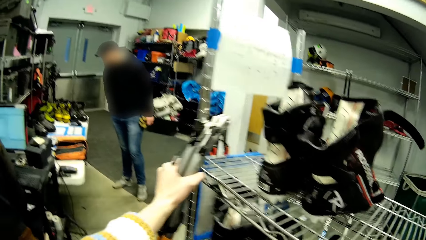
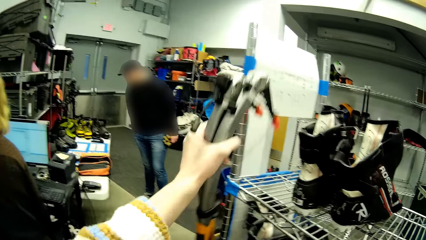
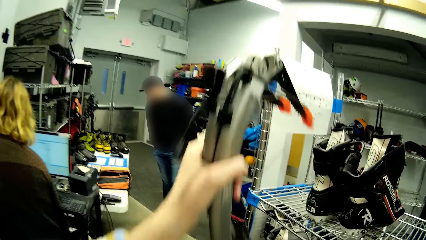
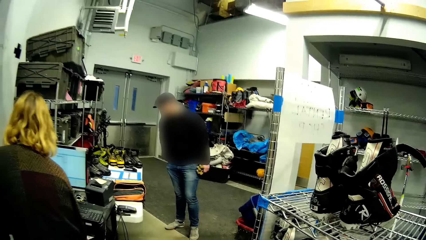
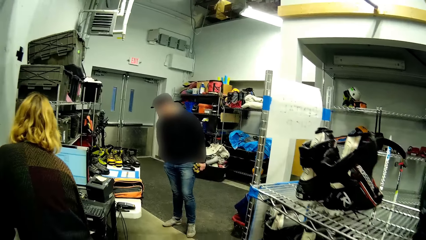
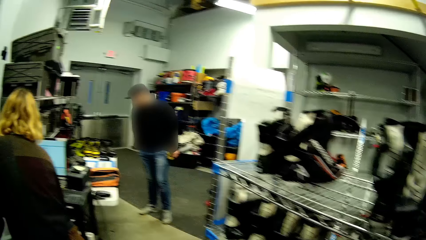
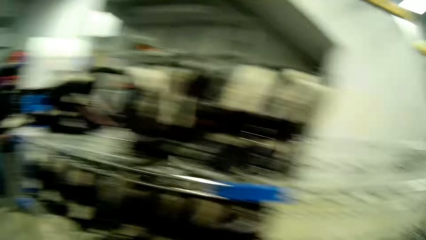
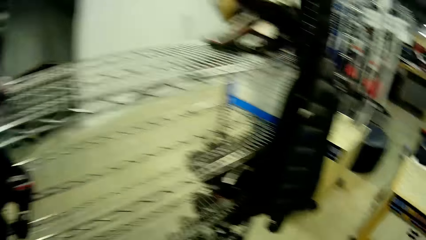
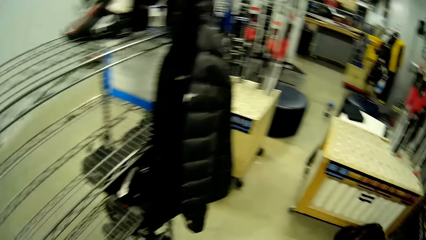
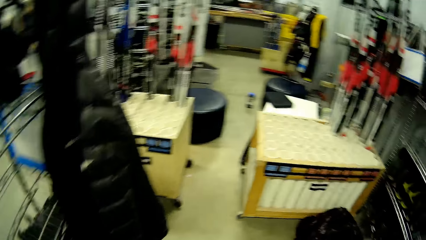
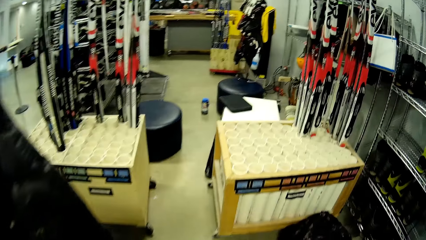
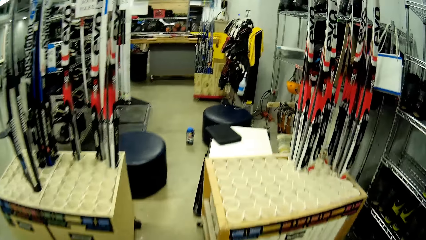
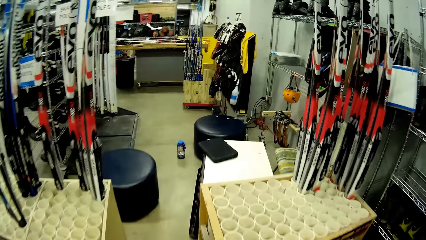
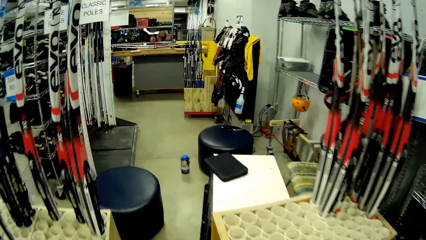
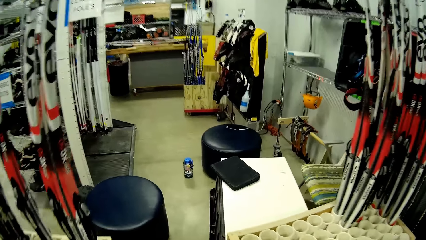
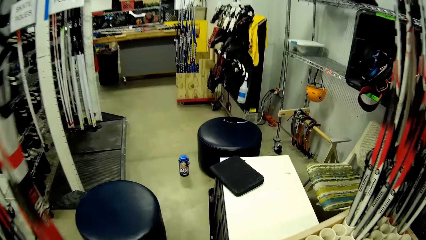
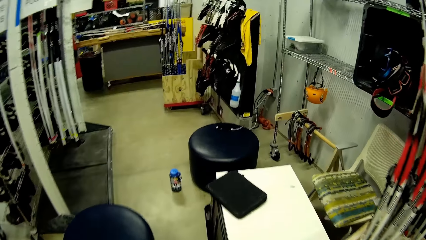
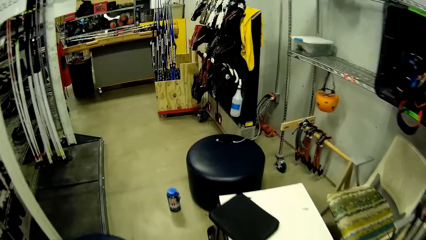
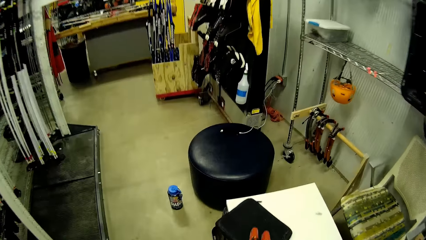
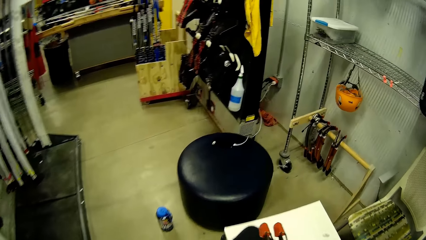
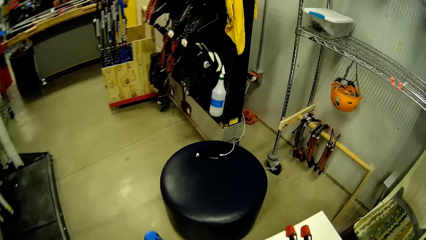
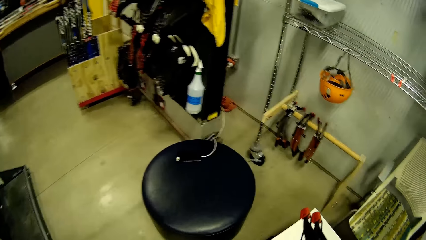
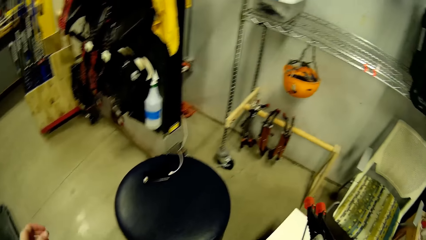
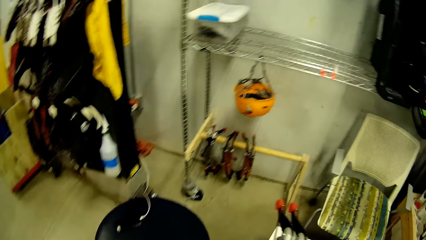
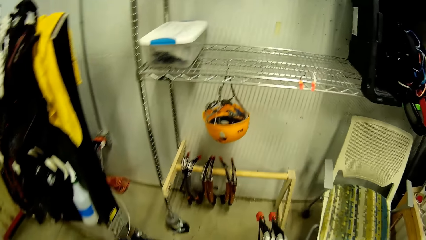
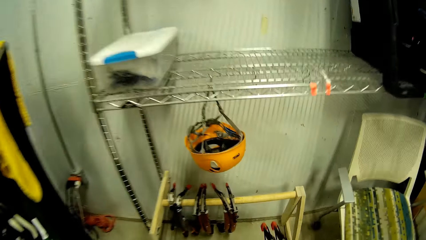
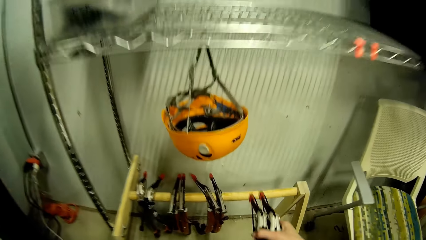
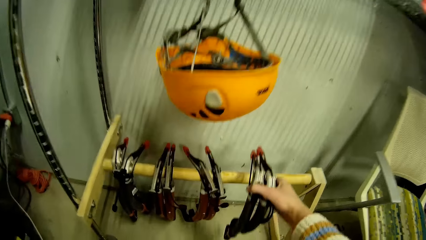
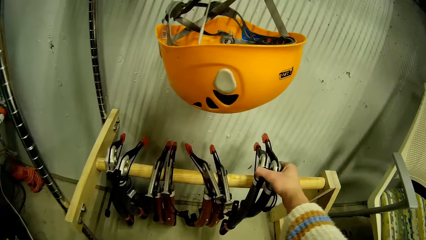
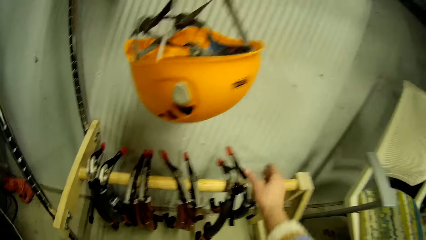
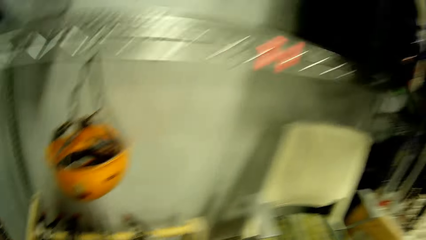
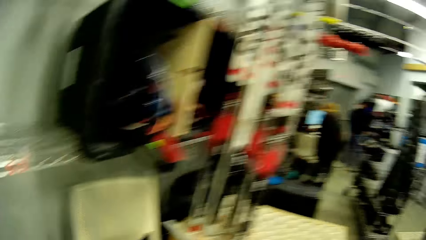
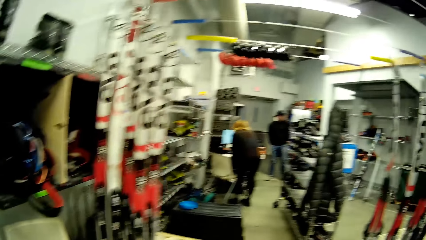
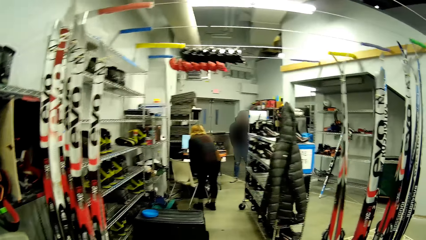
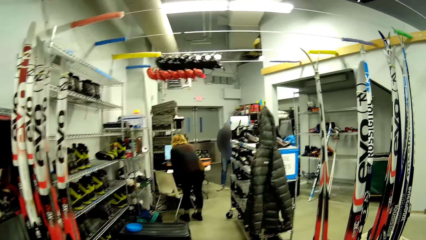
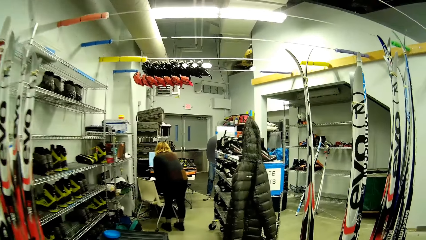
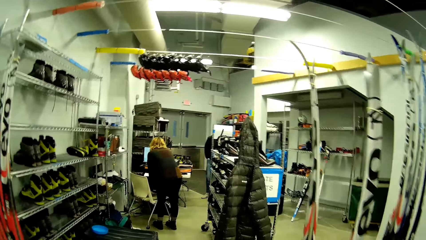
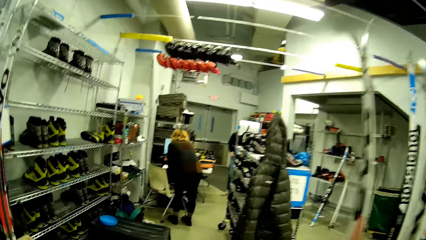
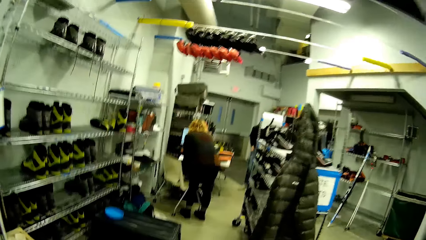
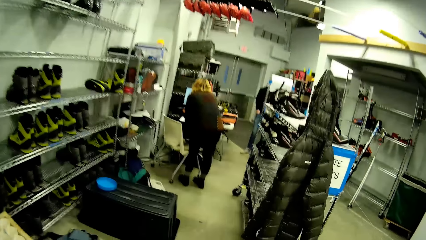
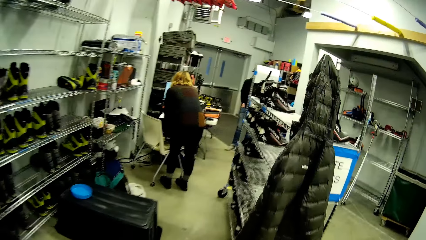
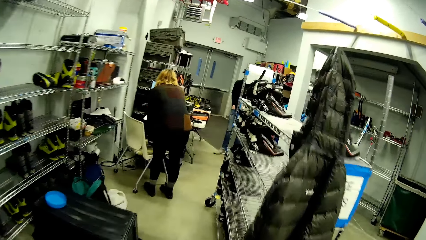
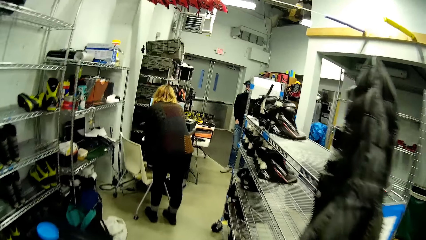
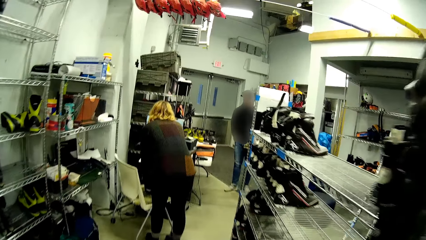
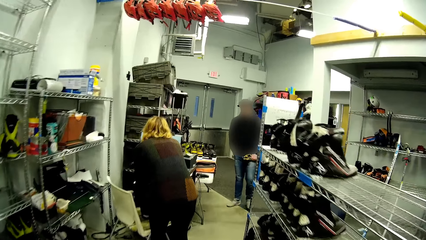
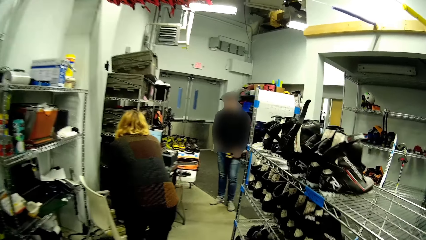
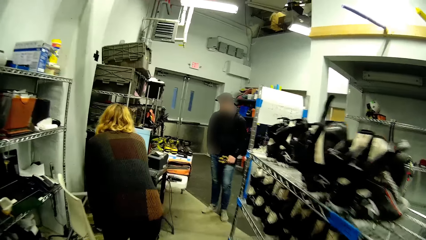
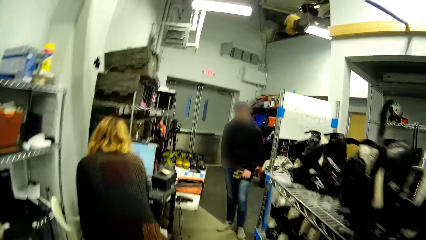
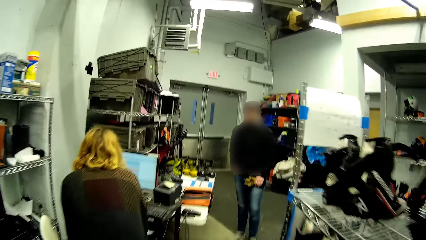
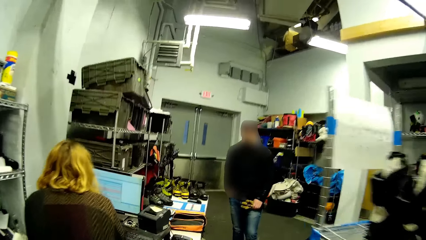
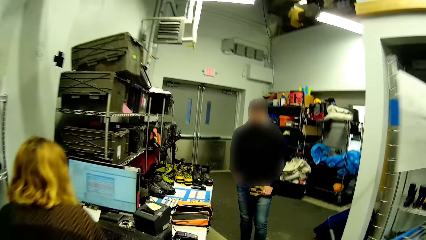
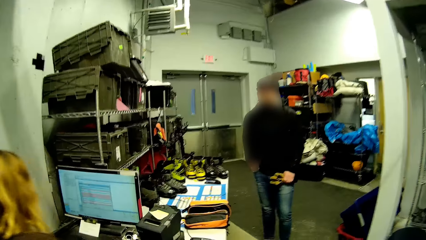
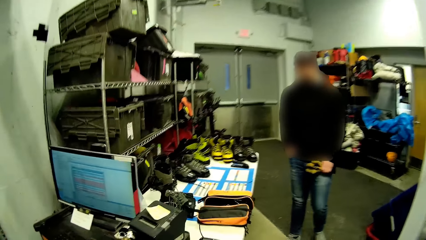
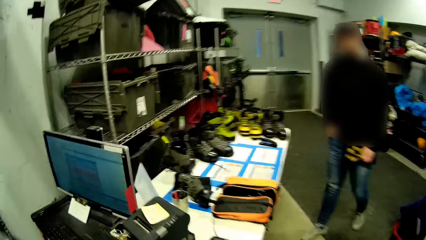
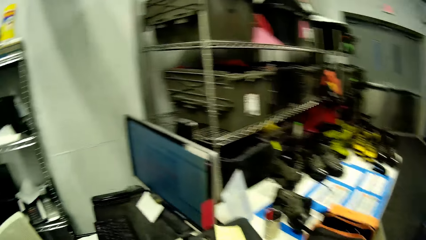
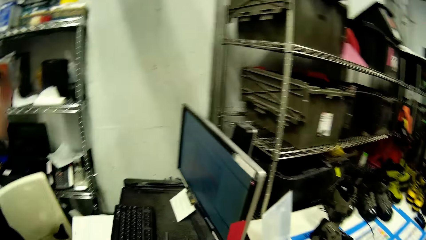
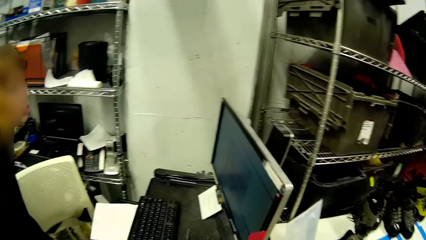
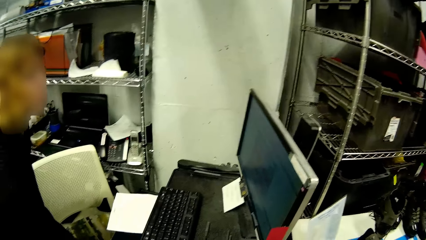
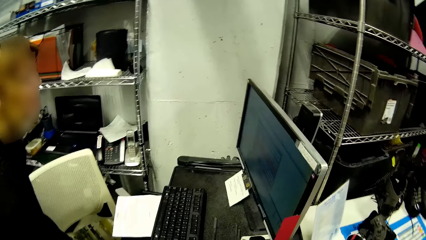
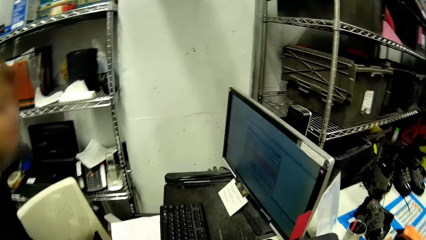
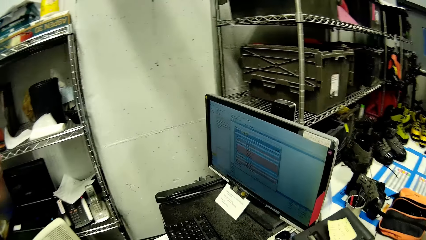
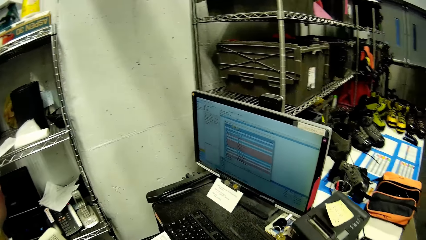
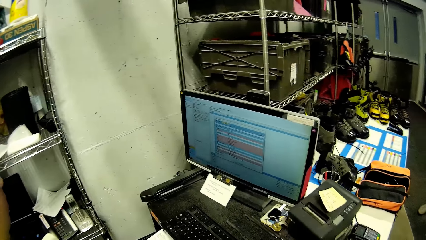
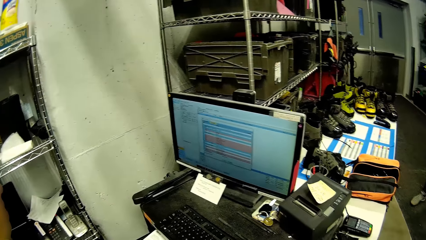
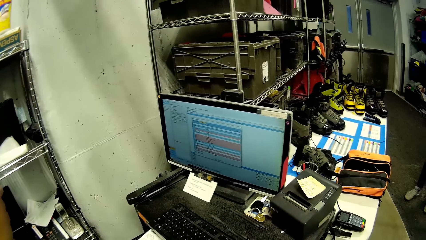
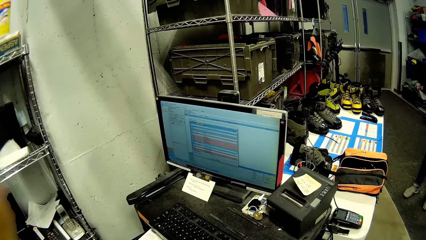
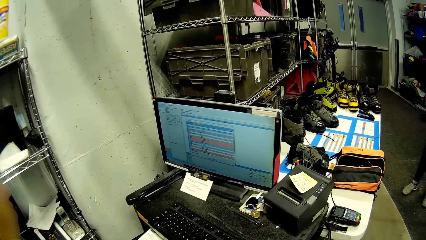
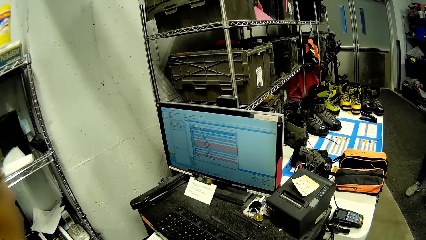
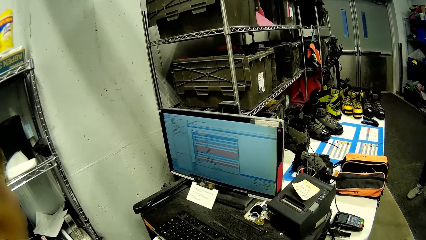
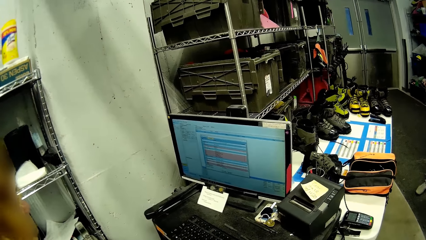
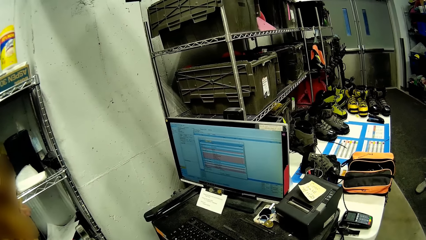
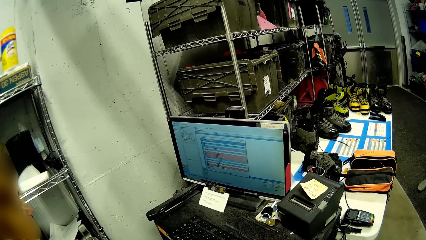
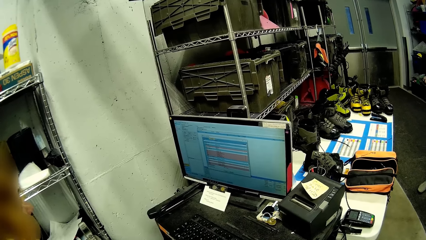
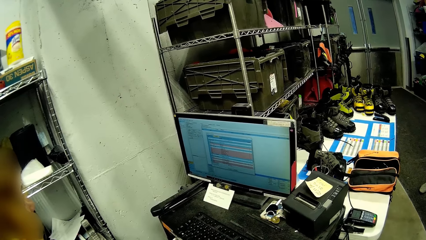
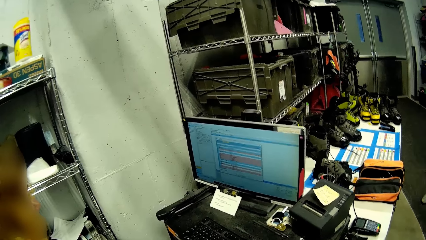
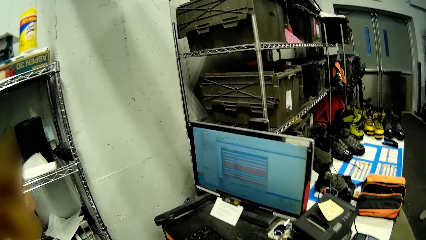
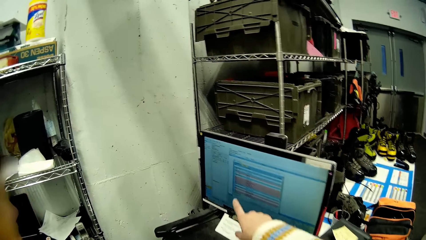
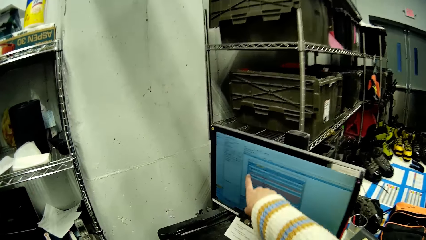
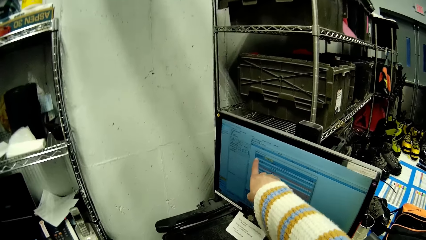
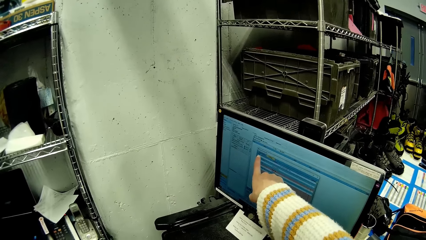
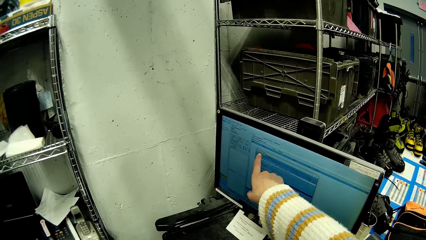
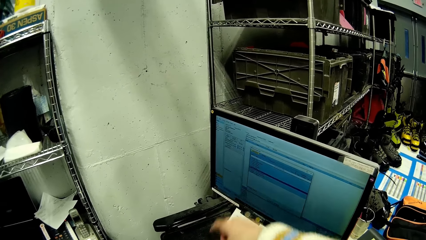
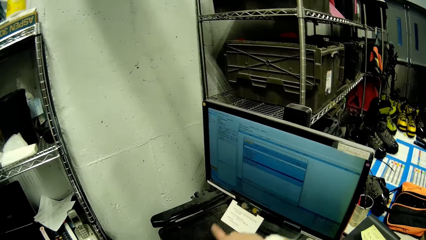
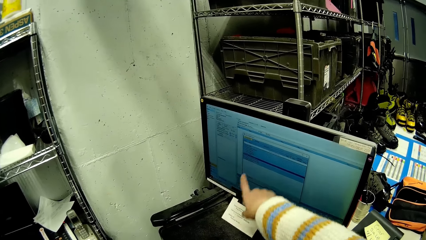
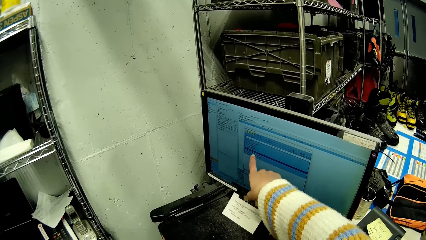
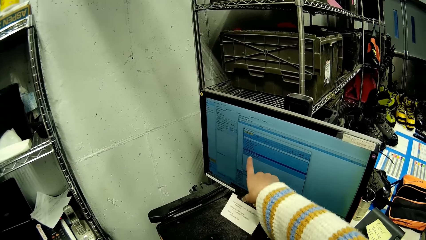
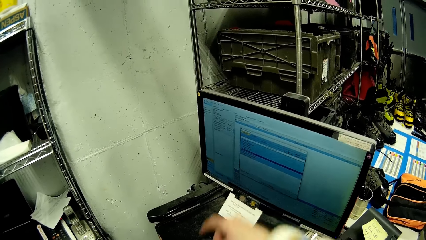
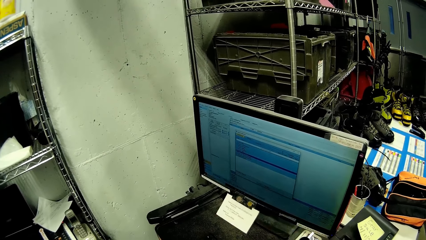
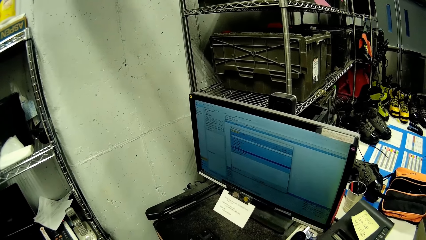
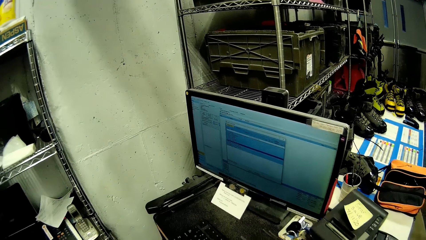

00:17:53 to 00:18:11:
The camera wearer picks a ski hanger from a steel rack with her left hand. She walks in the supermarket. She hangs the ski hammer on the wooden hanger with her right hand. She walks in the supermarket. She looks on the computer. A person reads on the computer. The camera wearer points to a monitor screen with her right index finger.
